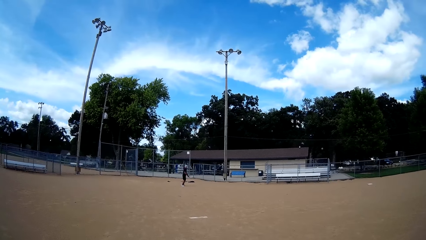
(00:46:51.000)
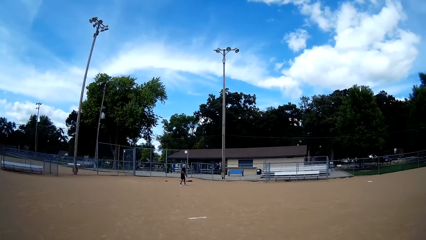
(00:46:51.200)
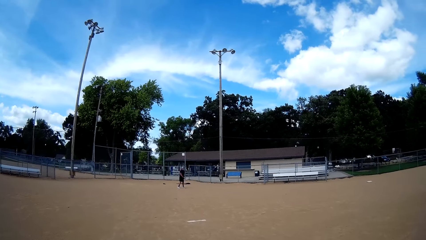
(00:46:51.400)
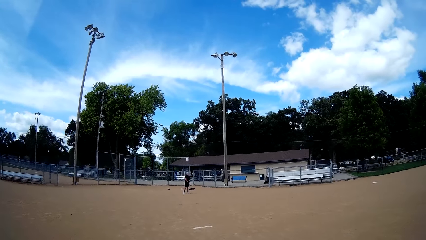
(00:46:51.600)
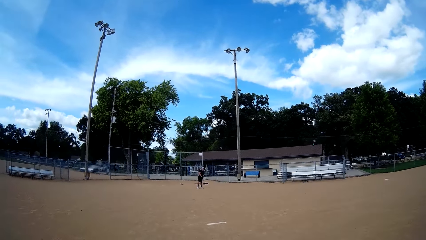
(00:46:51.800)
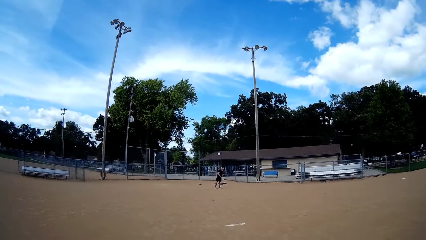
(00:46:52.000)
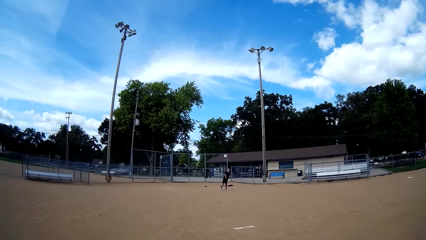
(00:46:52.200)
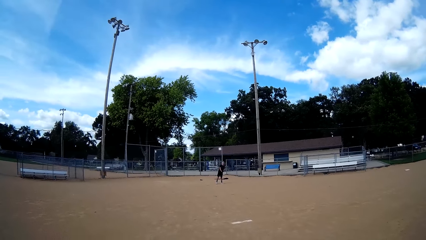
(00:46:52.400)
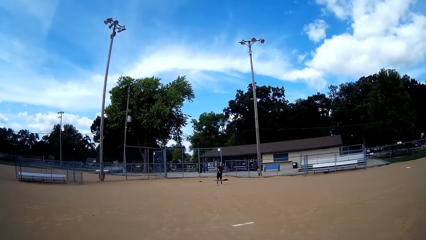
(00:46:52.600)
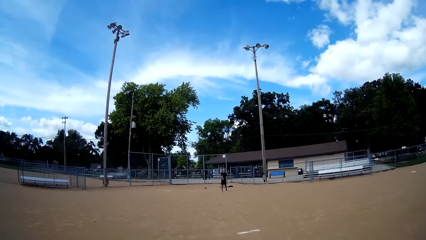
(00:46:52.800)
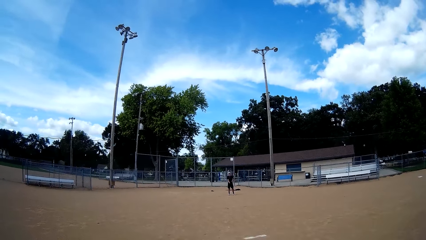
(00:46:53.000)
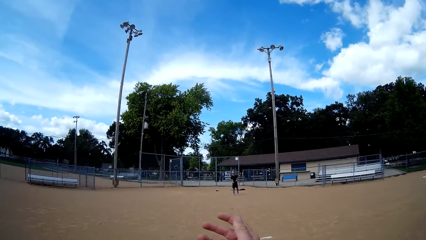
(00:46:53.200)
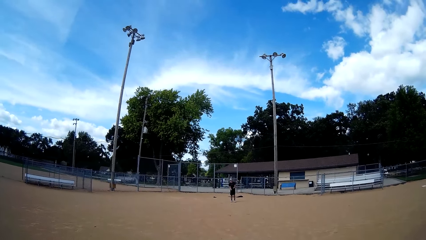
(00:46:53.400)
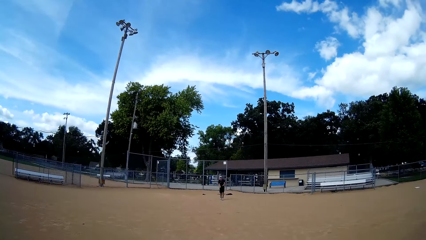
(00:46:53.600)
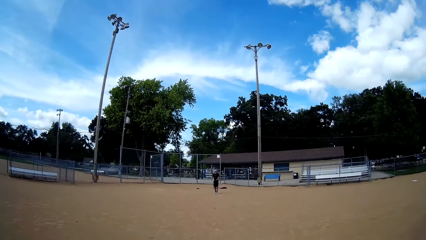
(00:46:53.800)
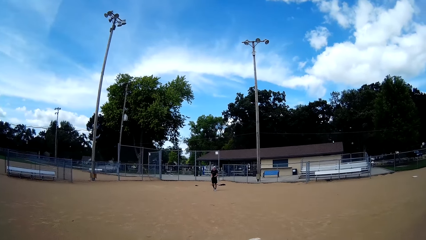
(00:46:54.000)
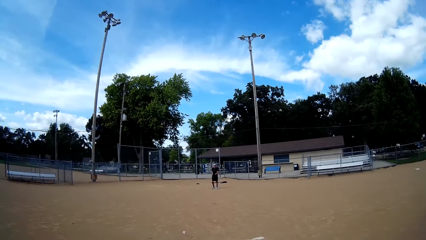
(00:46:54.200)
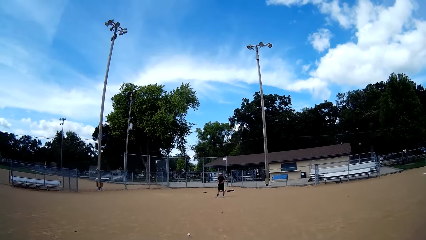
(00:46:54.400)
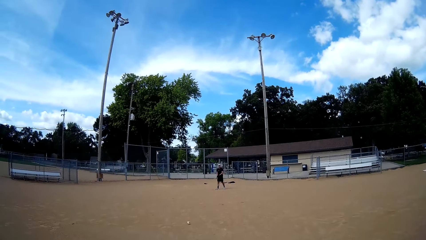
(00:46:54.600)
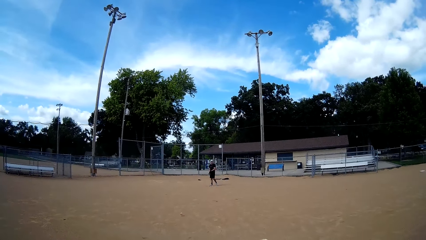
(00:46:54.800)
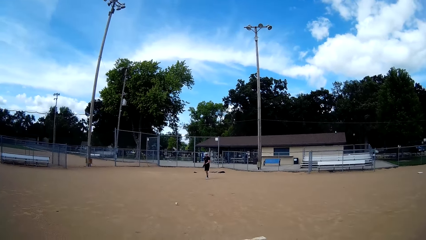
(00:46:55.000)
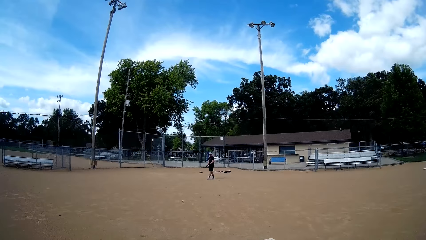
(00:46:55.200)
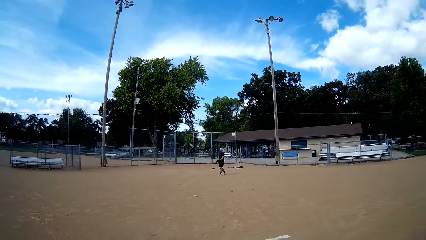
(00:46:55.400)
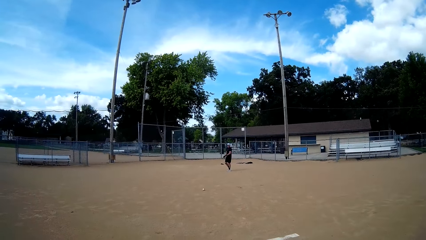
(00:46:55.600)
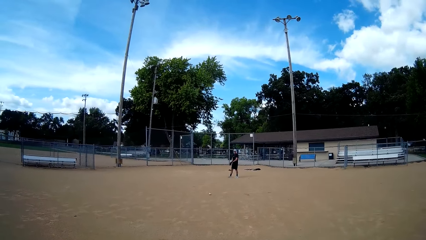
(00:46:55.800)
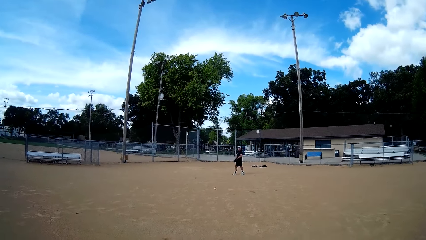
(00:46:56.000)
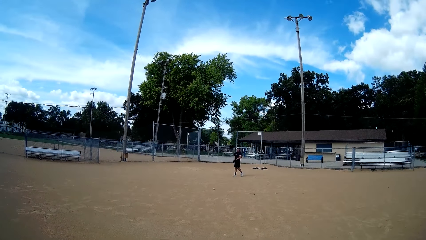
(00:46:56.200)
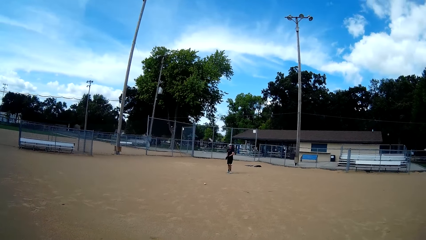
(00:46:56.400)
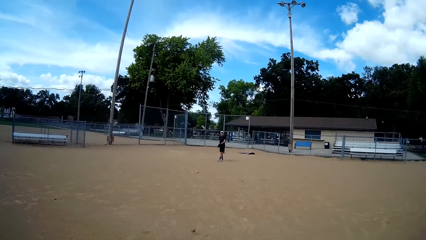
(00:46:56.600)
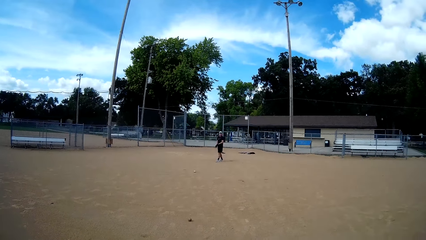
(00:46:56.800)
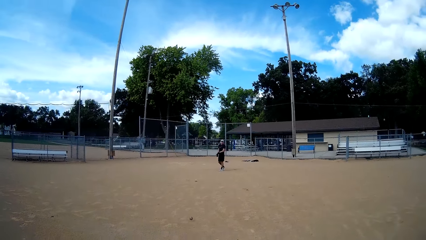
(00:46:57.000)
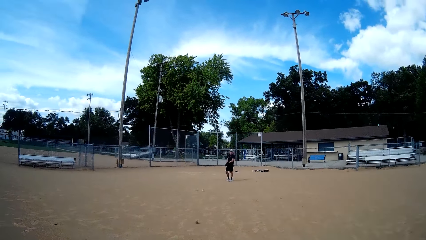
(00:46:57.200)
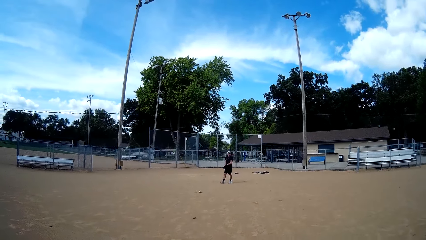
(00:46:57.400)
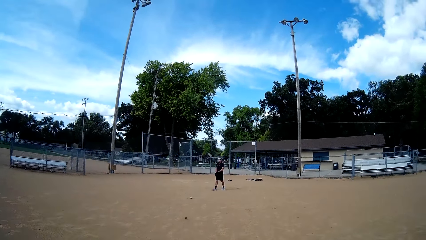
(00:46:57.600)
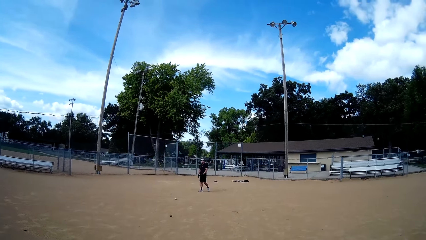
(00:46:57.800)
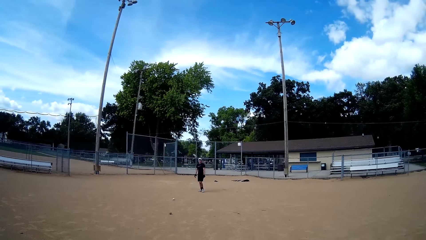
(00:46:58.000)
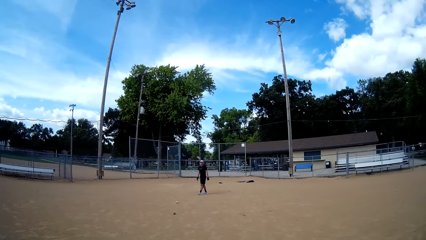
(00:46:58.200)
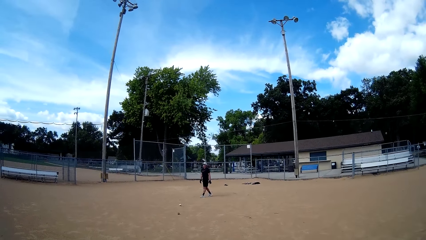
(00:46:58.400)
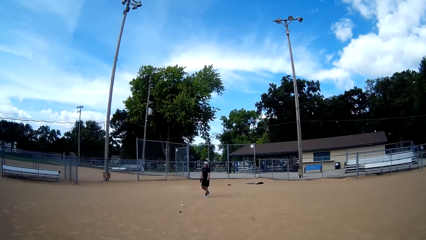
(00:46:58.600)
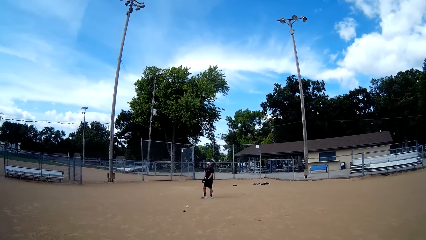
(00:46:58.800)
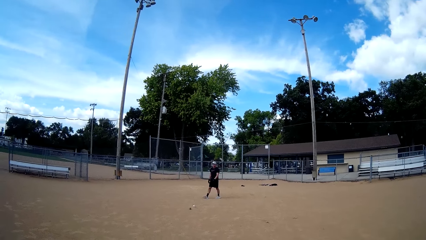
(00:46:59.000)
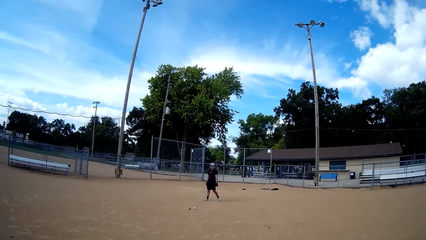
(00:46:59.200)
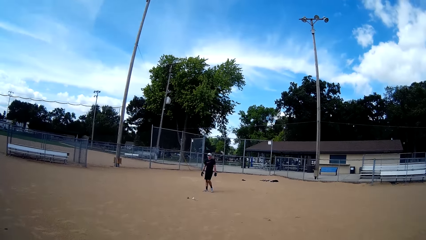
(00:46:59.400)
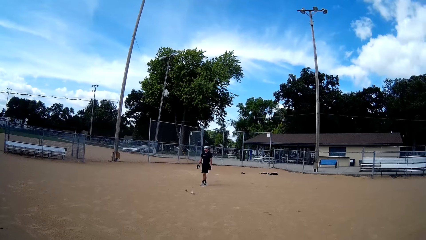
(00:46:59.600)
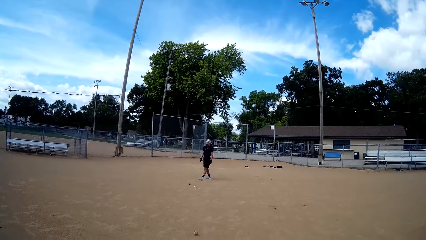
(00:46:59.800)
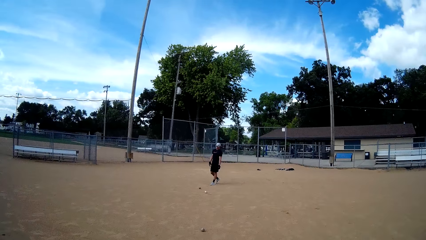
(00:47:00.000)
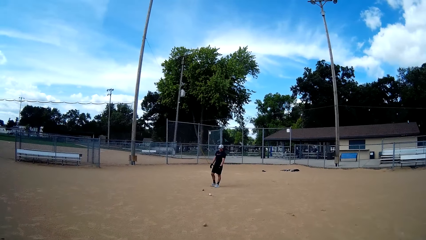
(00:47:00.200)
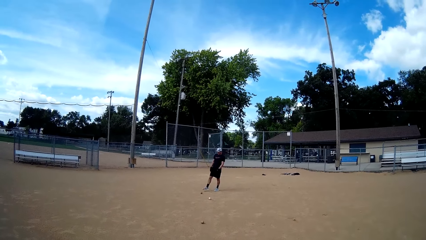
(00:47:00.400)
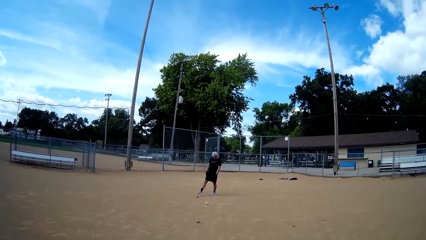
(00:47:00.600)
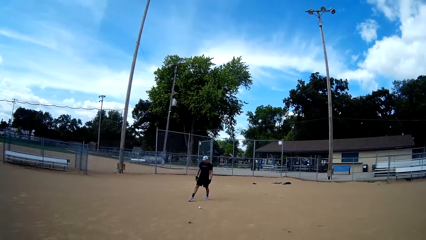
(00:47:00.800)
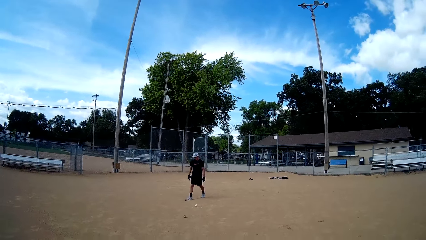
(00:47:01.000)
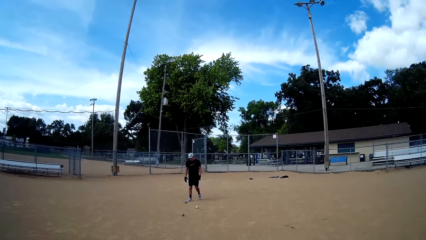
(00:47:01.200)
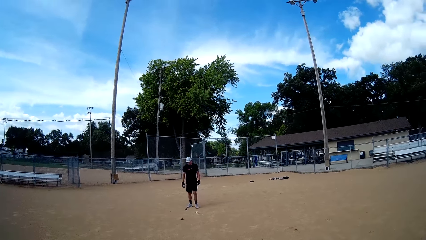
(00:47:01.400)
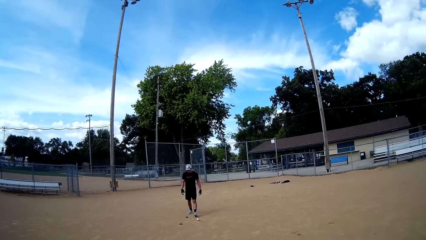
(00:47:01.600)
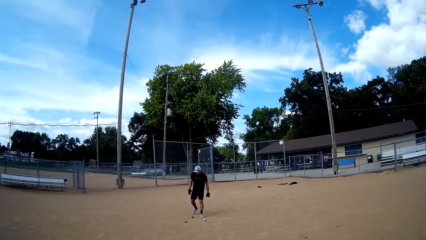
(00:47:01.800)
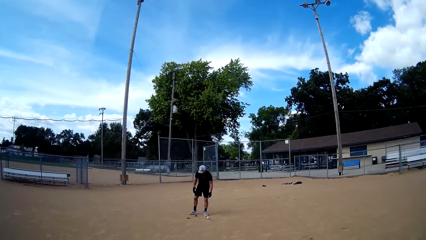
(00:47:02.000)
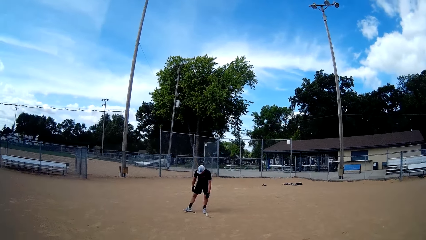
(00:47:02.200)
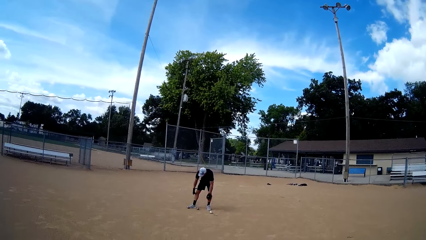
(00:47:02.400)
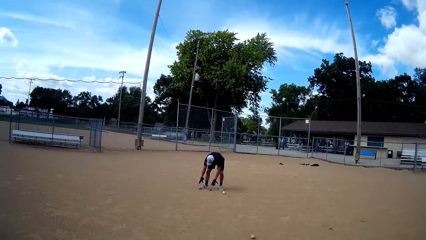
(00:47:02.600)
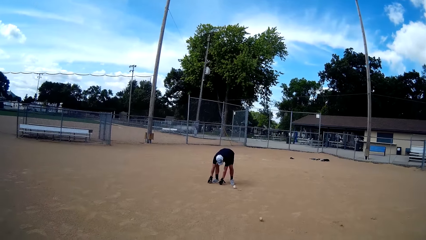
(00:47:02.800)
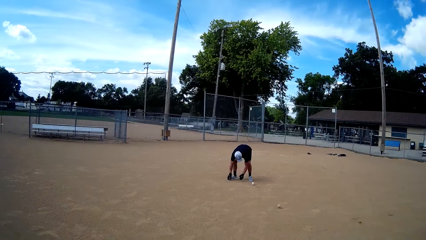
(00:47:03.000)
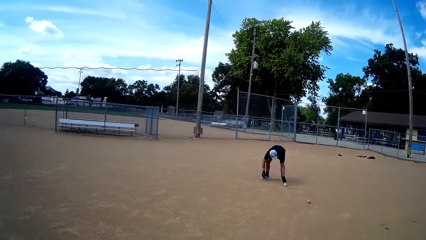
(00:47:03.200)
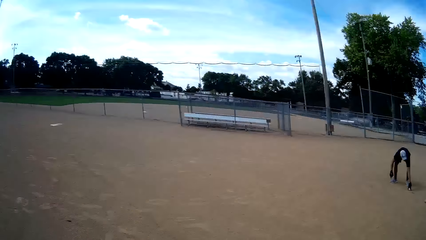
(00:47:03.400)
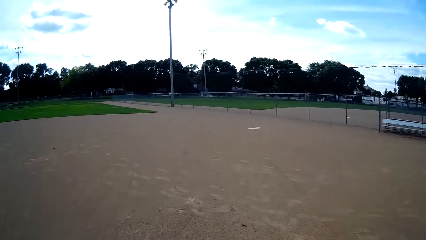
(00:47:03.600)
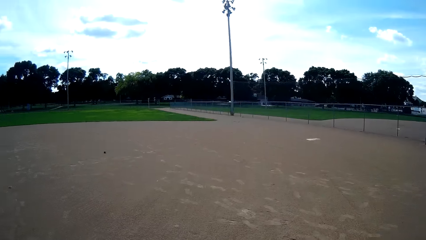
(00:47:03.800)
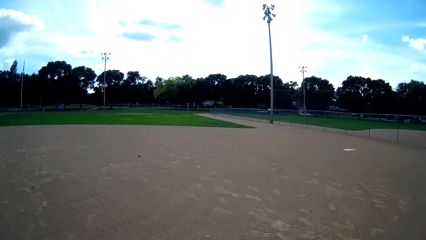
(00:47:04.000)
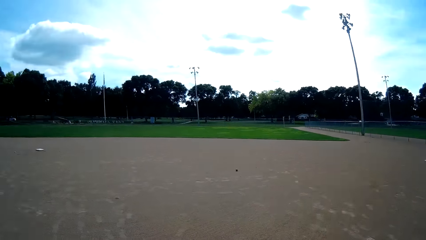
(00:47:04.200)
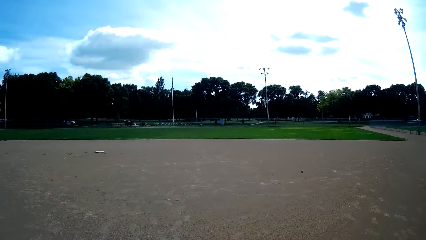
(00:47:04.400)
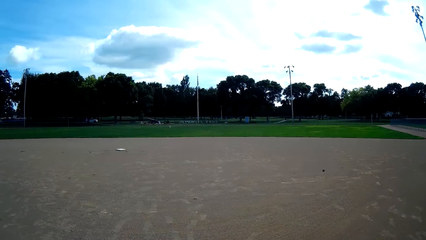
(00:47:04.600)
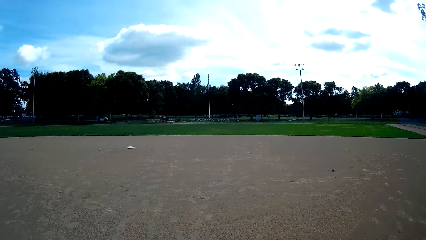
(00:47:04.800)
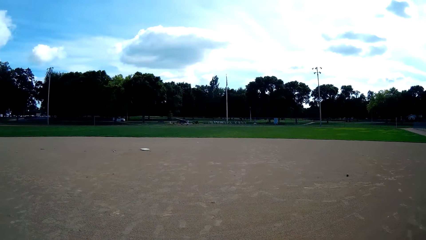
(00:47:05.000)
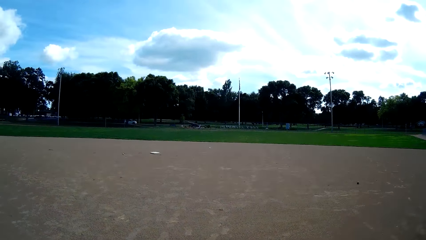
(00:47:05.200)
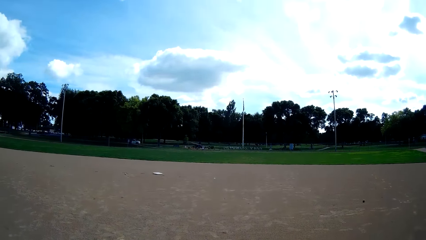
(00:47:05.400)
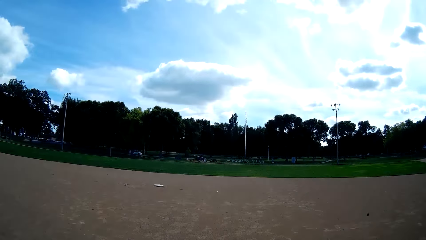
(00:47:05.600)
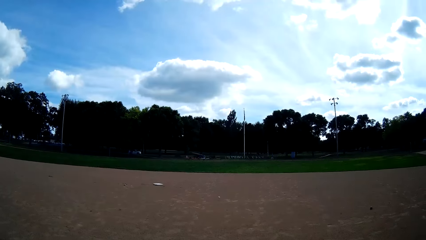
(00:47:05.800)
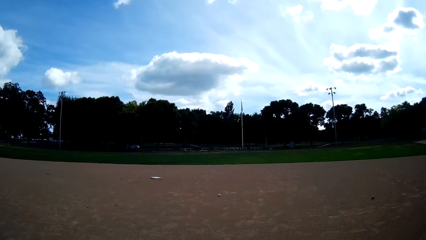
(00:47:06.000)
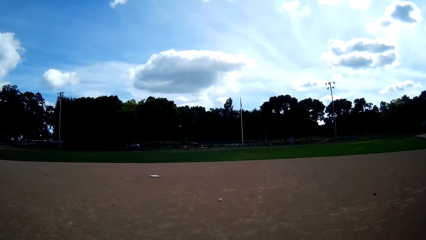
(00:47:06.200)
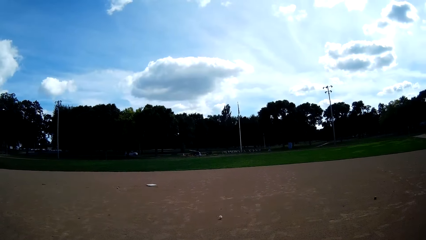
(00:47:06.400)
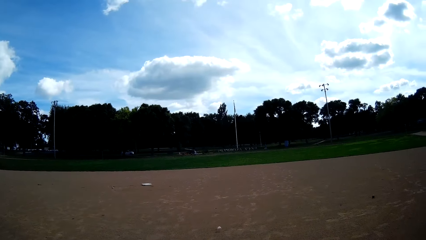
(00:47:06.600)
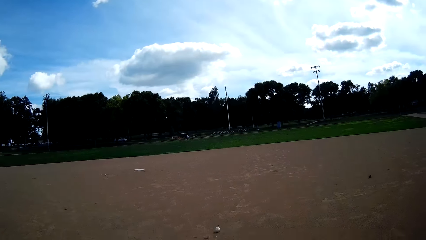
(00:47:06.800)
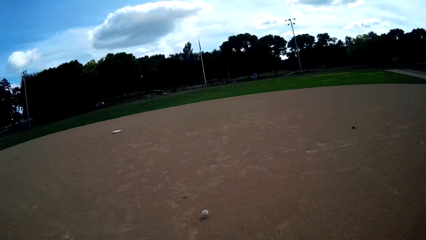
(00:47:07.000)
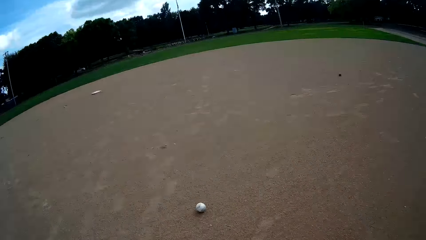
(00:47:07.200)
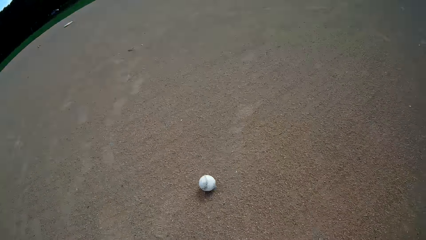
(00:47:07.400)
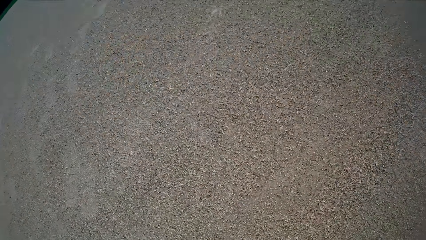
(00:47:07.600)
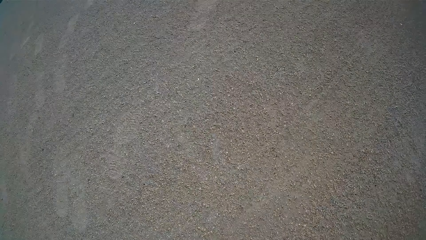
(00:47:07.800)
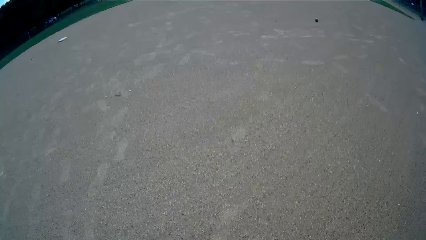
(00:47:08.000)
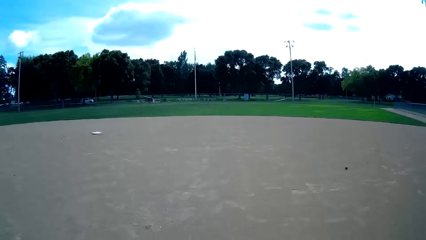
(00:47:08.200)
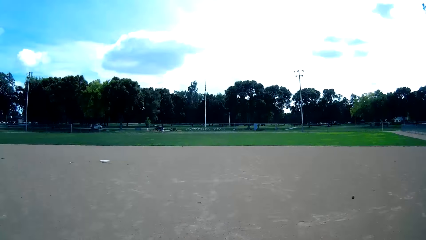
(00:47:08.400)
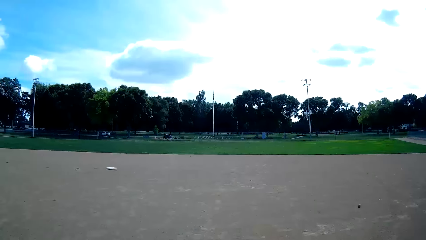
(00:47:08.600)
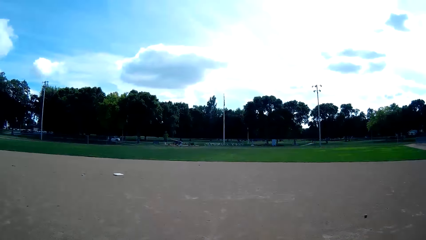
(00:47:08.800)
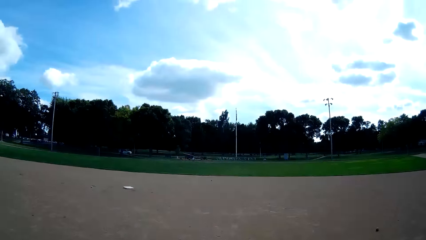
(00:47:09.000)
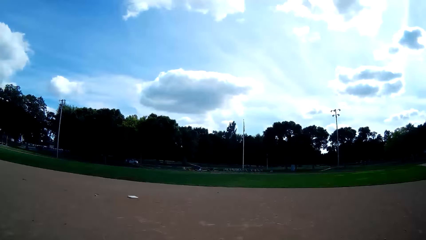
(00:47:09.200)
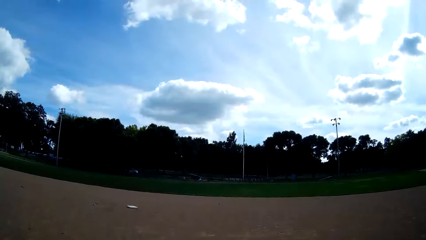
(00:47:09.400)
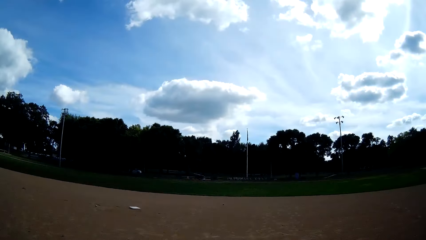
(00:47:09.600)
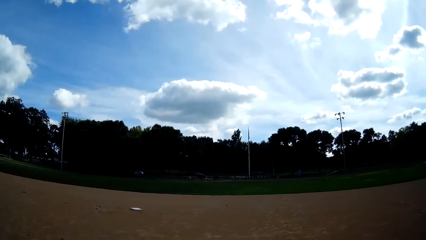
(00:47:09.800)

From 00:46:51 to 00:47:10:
The camera wearer throws the baseball on the ground. A man walks towards the ball. The man picks up the baseball from the ground. The camera wearer looks around the field, looks at the ground and looks around the field.
